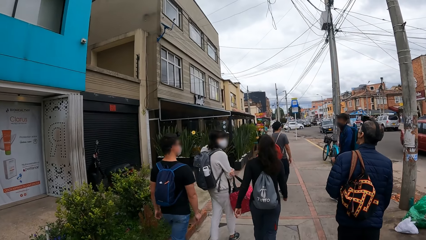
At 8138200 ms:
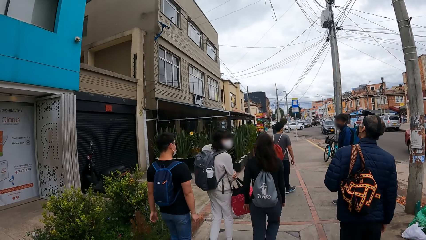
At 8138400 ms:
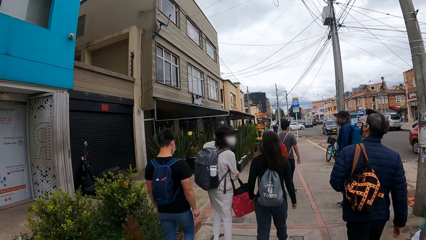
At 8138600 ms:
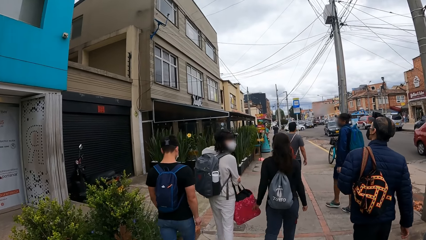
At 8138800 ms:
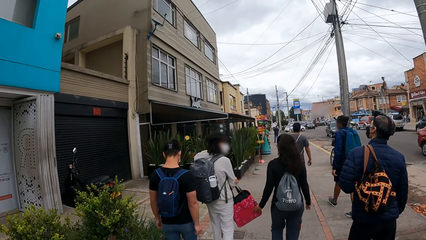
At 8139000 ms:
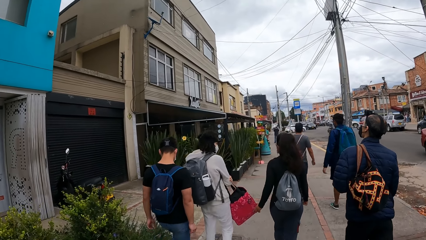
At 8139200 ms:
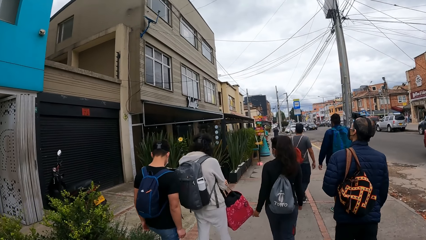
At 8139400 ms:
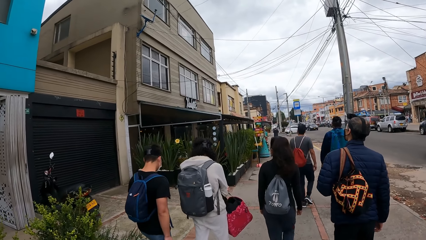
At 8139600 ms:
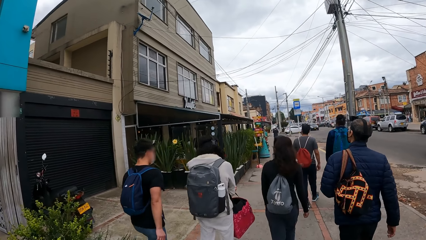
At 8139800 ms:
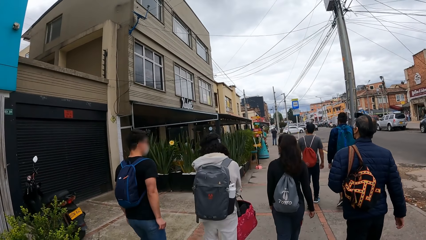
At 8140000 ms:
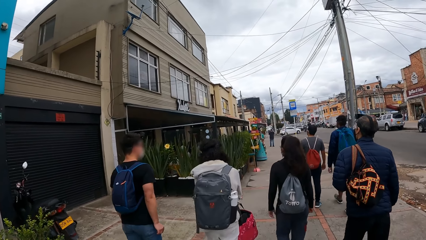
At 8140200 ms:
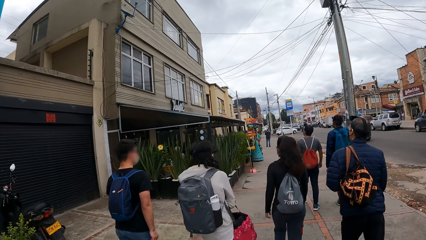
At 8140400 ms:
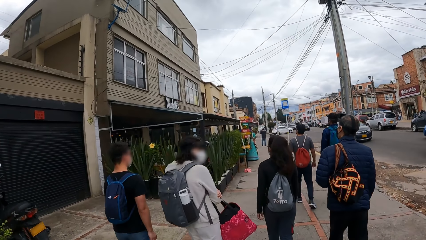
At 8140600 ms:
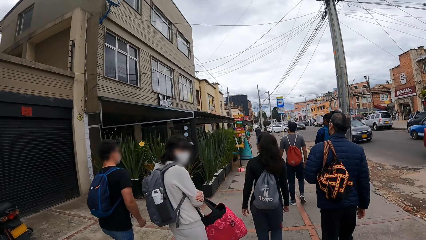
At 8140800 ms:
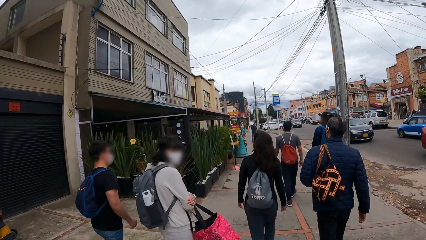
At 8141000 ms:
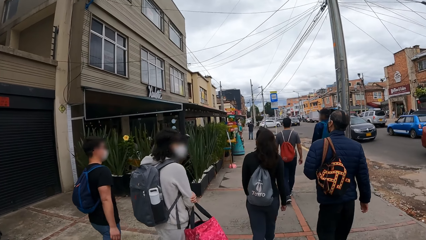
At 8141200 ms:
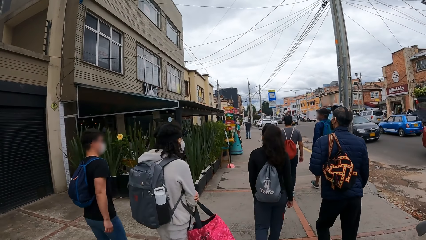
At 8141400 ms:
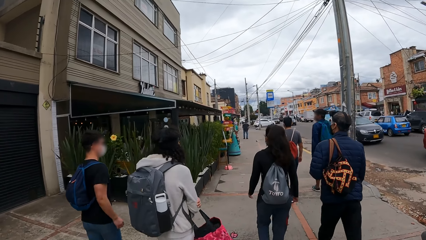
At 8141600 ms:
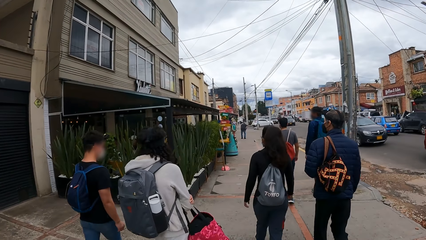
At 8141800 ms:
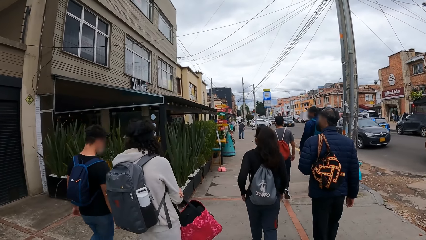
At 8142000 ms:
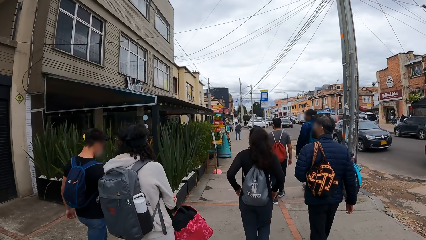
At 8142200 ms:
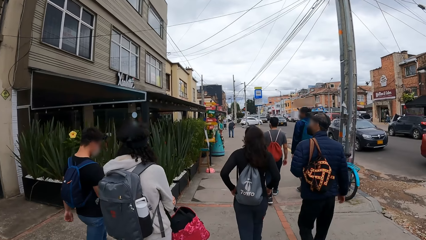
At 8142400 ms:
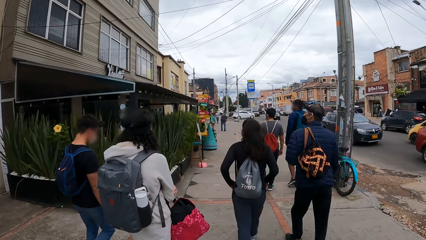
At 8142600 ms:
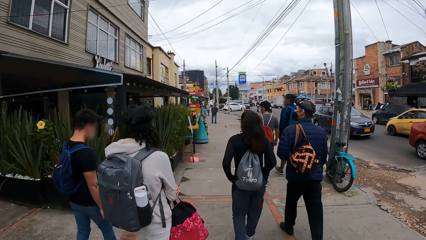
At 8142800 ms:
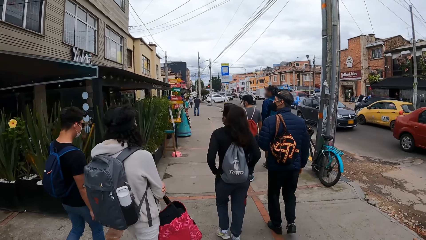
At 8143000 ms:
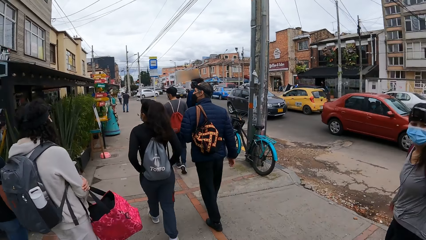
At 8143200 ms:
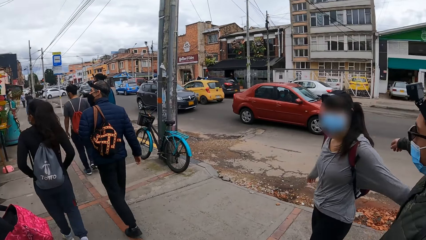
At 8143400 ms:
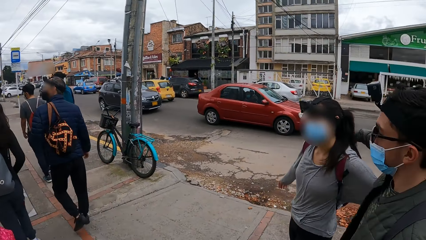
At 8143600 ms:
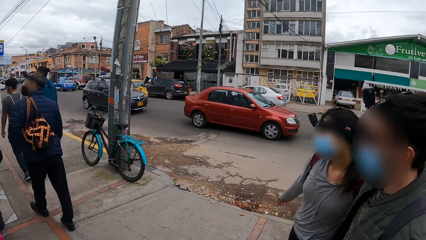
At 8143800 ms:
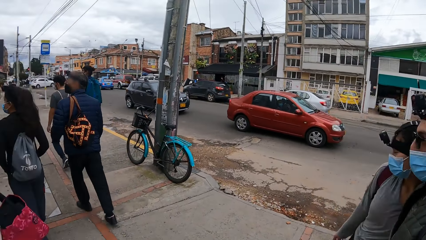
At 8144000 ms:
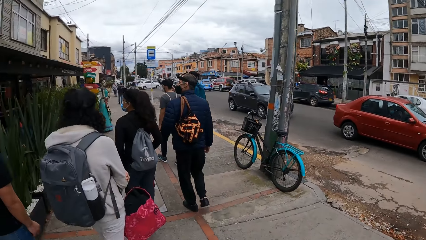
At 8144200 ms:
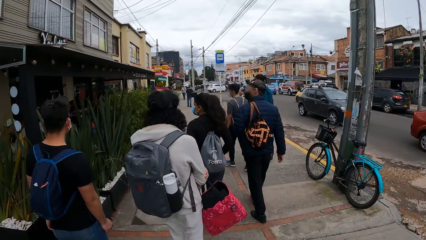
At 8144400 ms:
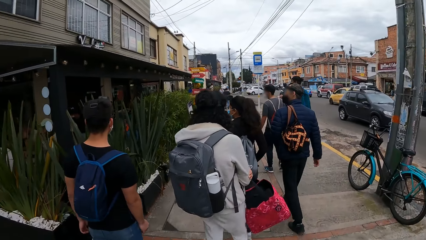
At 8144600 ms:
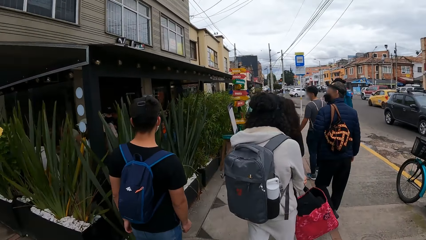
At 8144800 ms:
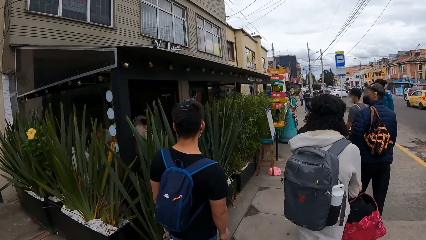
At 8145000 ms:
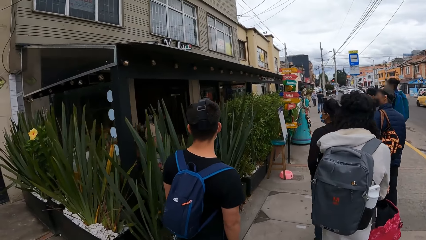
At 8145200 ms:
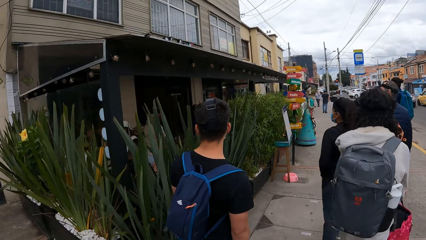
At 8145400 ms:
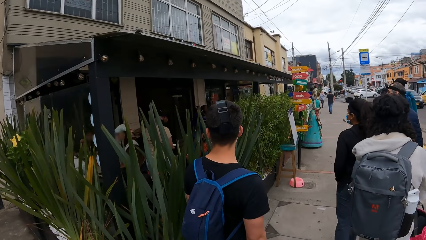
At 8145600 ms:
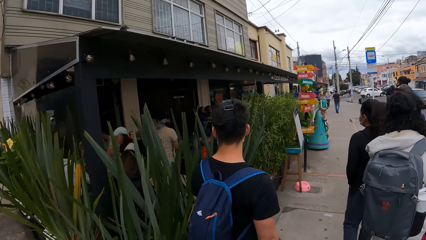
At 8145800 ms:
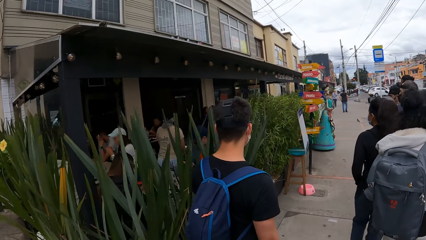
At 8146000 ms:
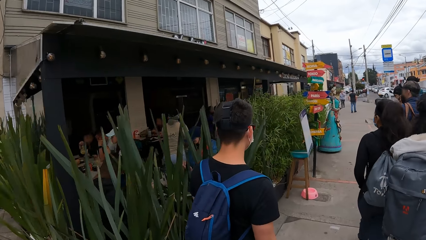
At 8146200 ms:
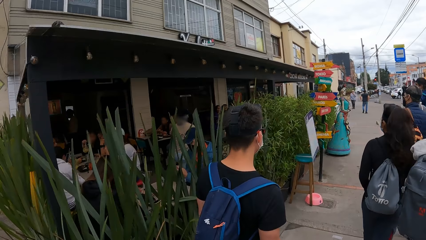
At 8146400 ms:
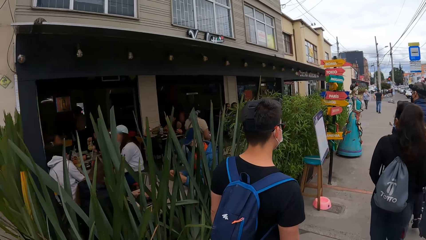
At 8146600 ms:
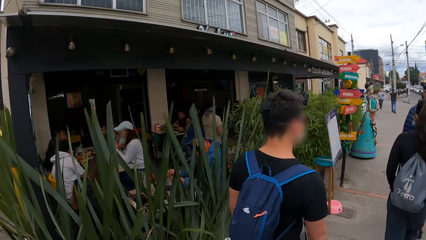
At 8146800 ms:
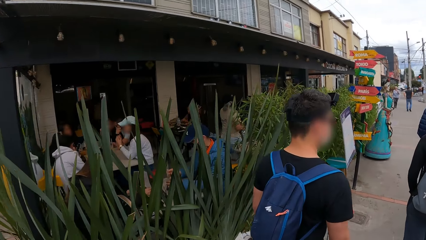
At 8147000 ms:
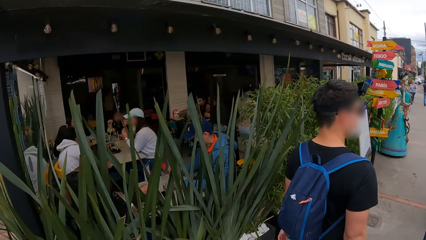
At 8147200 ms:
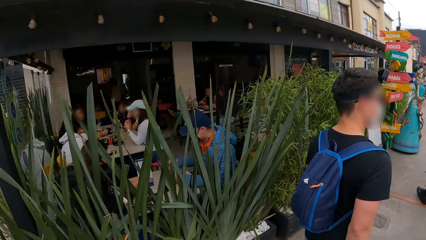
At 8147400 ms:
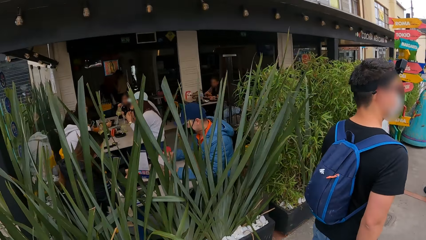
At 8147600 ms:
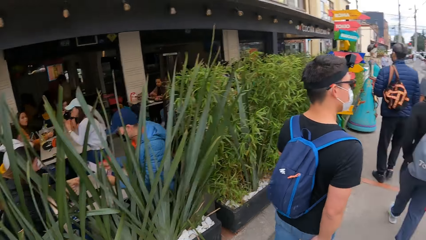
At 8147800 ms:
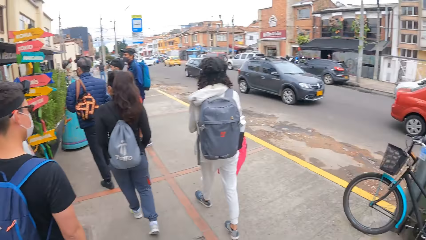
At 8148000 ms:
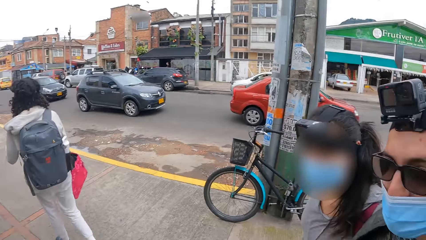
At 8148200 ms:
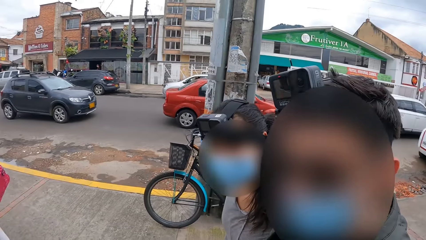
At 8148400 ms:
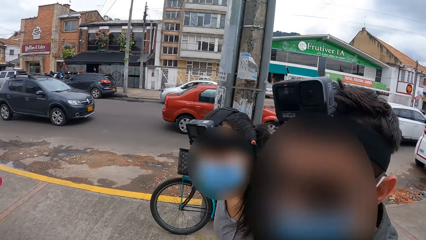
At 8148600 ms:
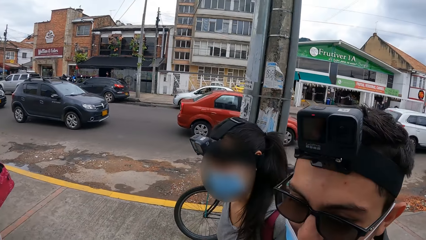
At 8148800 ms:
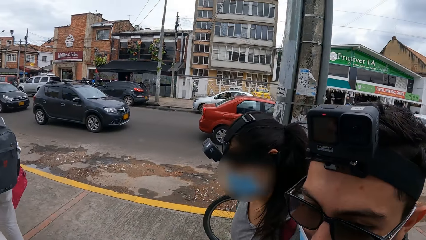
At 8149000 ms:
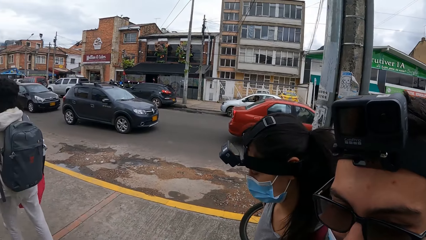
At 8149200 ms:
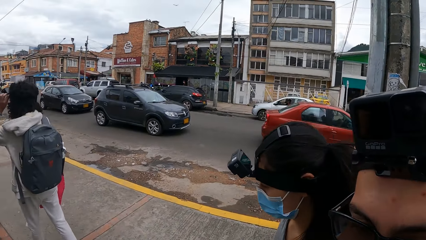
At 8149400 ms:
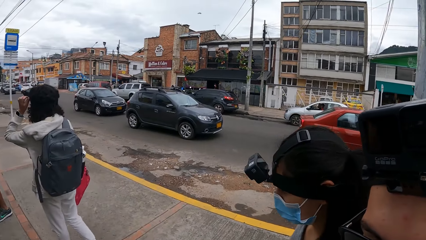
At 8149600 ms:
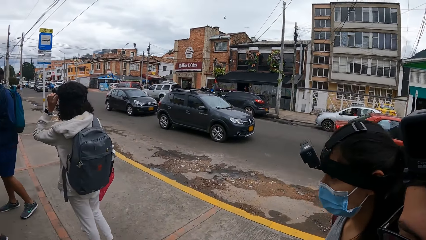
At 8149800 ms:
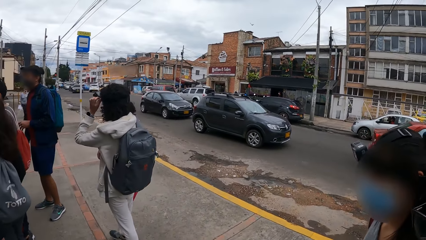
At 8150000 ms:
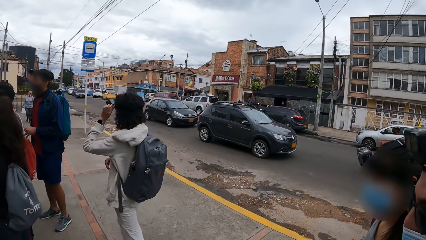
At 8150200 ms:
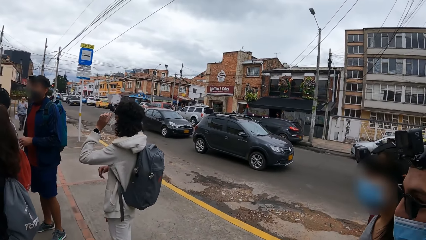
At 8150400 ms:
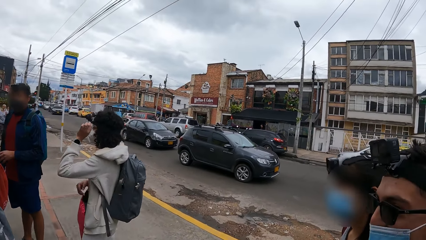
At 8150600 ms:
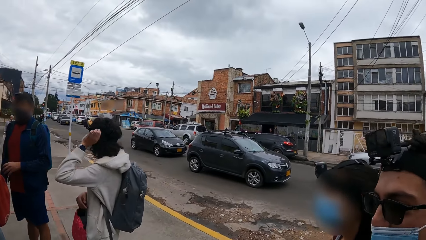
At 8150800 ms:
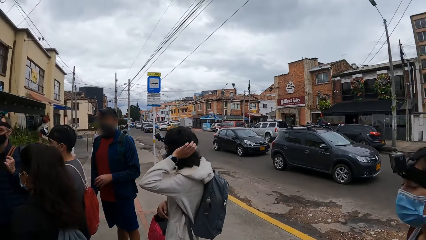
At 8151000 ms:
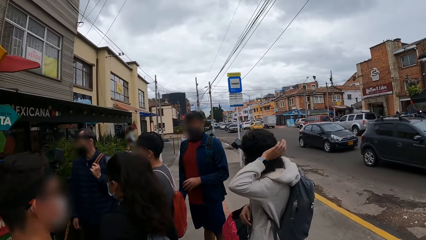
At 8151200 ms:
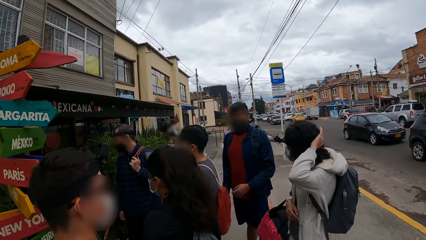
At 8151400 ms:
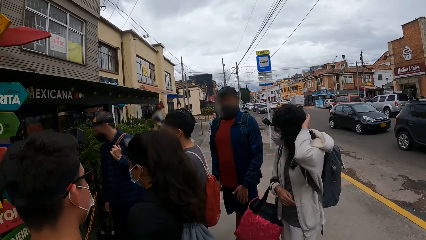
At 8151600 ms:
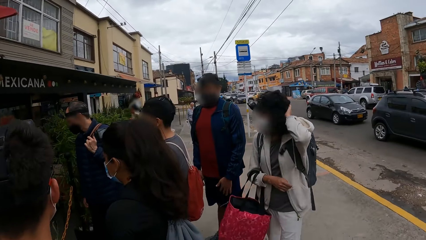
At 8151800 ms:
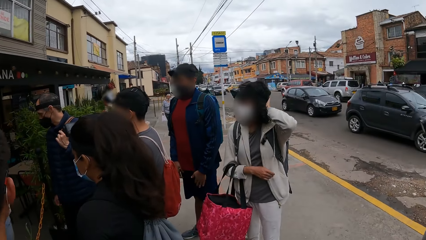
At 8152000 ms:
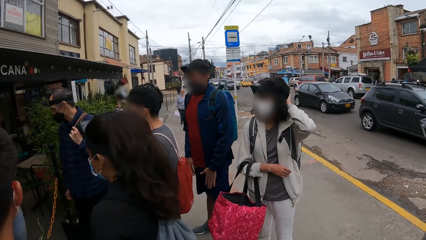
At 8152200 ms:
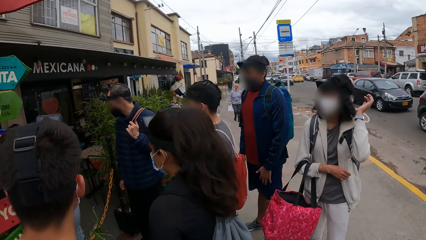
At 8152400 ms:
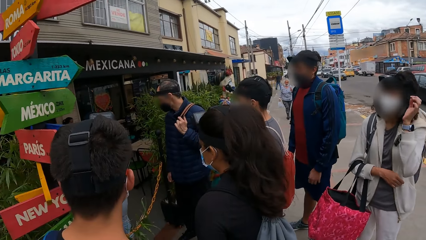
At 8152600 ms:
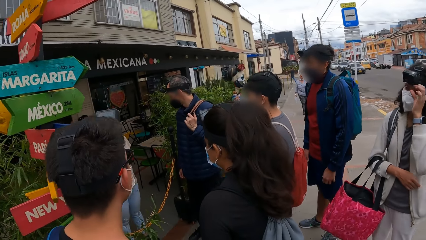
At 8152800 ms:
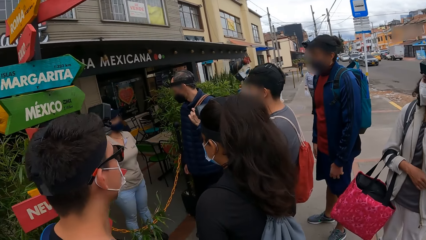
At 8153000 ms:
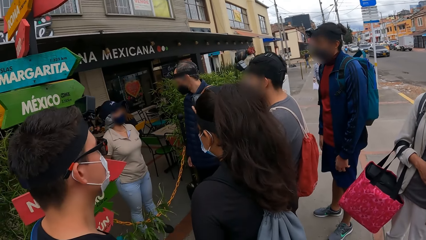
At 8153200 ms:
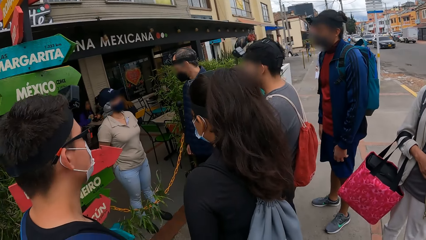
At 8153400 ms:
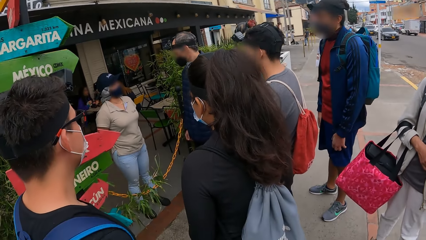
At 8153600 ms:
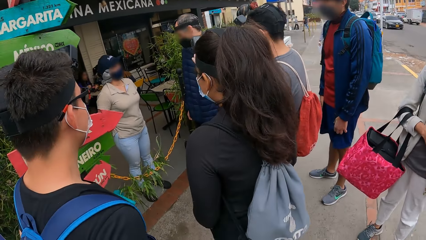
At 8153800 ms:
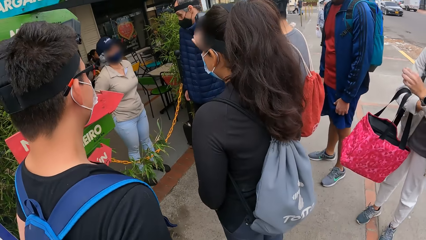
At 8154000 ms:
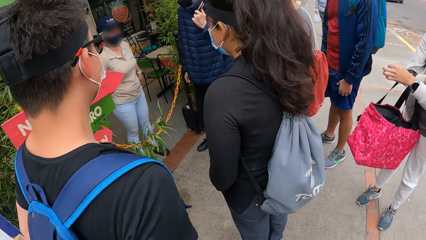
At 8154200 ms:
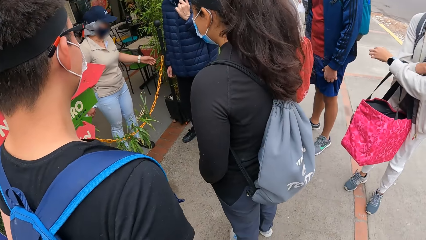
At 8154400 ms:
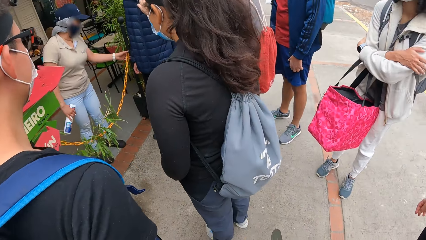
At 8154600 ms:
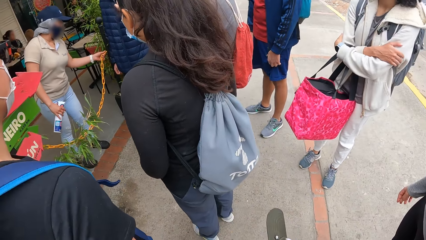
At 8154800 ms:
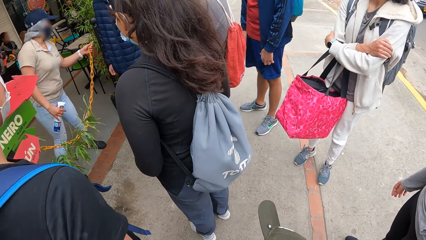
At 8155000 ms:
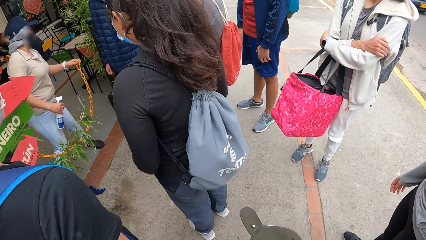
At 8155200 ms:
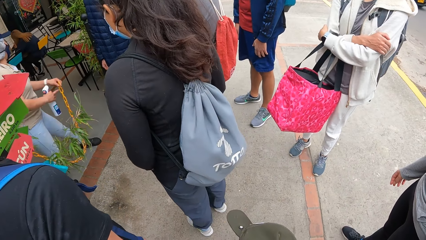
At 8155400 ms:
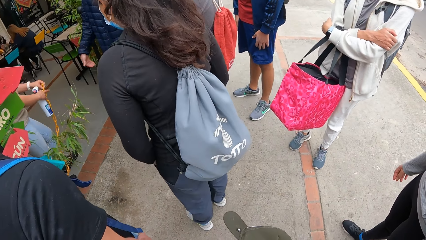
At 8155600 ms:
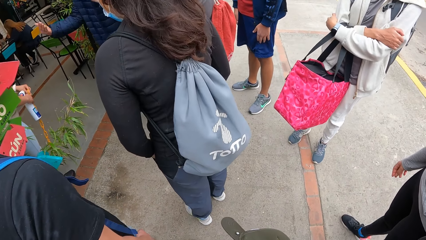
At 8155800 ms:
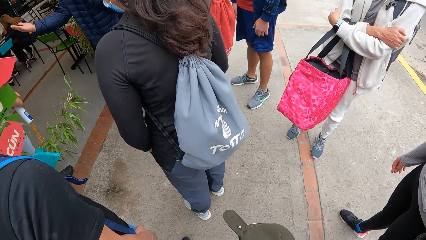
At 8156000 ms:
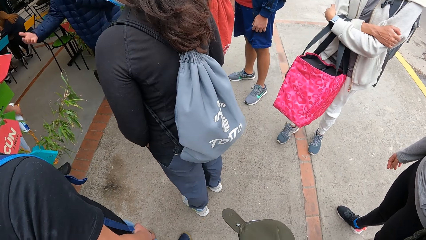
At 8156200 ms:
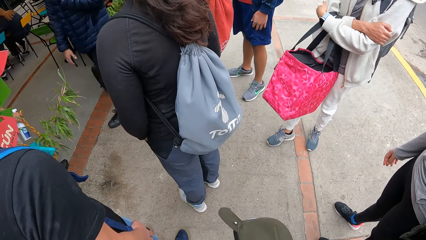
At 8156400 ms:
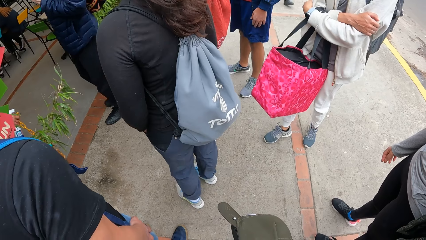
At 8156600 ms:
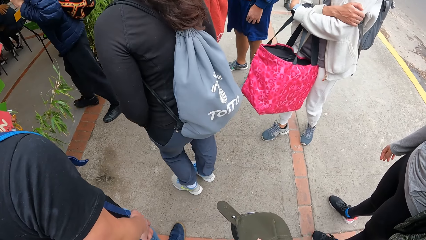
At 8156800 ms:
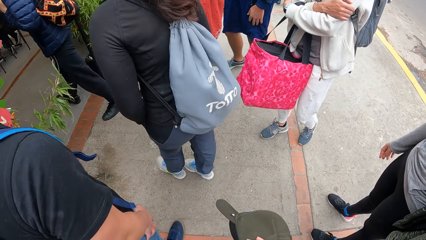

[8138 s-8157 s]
The camera wearer looks at a man. They walk on the street. They dialogue with the man. They stand outside the restaurant. A woman removes a chain from a hook with her left hand.
